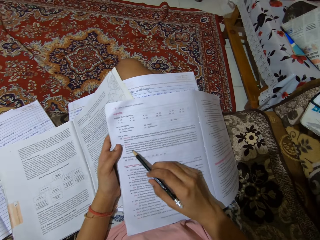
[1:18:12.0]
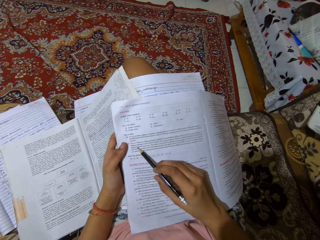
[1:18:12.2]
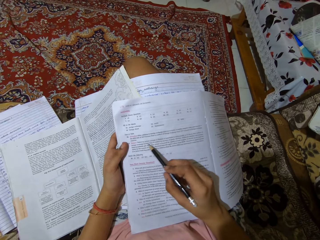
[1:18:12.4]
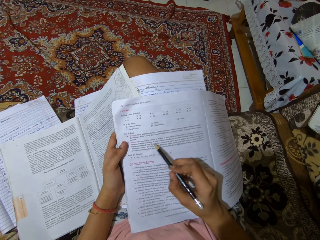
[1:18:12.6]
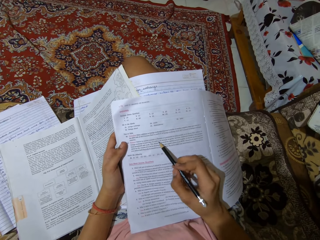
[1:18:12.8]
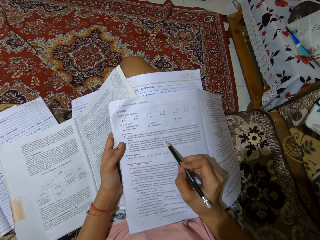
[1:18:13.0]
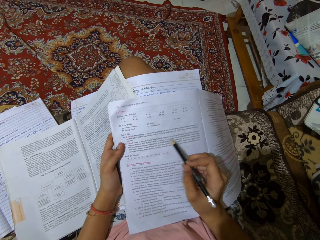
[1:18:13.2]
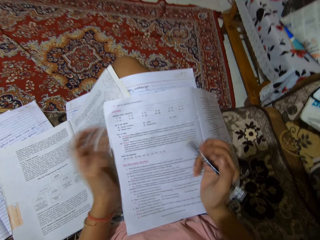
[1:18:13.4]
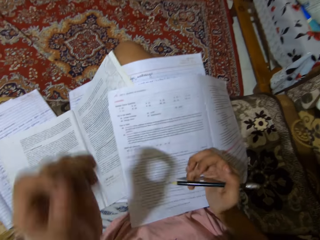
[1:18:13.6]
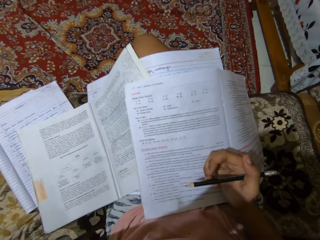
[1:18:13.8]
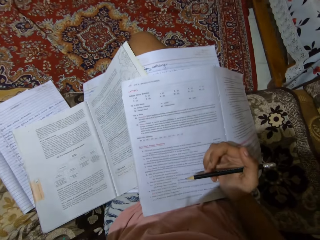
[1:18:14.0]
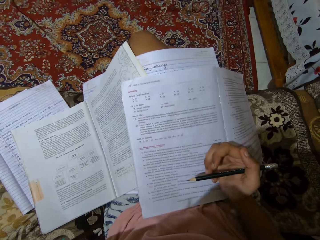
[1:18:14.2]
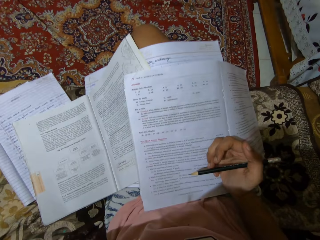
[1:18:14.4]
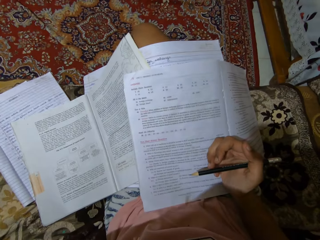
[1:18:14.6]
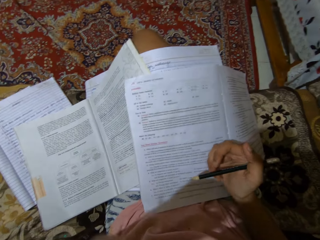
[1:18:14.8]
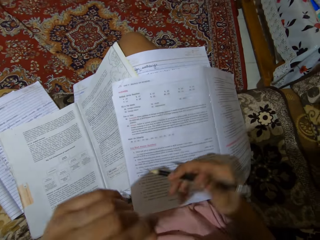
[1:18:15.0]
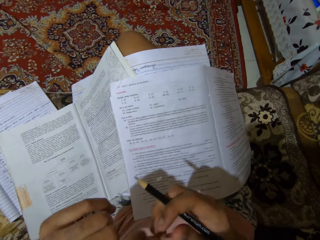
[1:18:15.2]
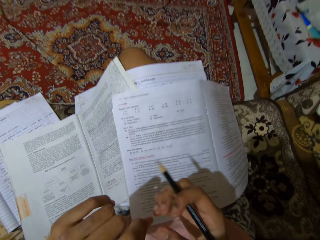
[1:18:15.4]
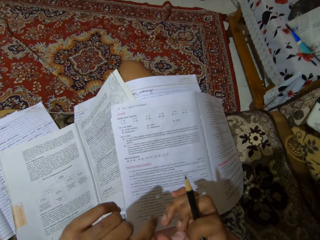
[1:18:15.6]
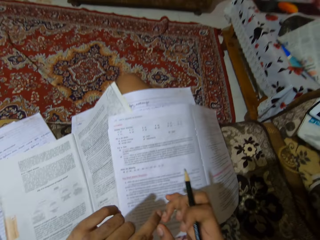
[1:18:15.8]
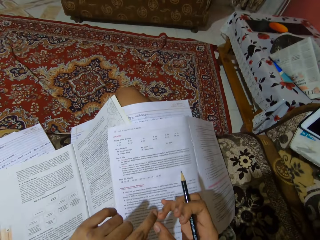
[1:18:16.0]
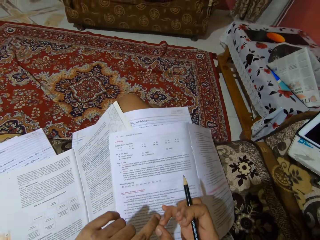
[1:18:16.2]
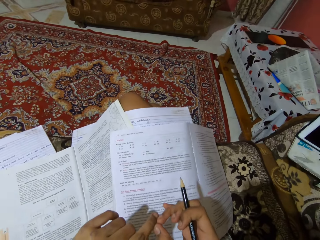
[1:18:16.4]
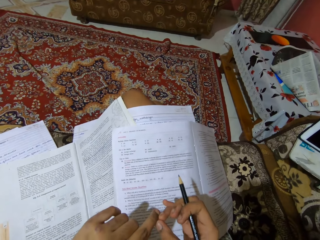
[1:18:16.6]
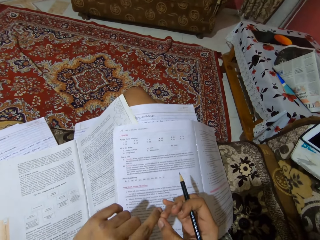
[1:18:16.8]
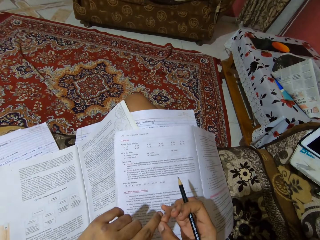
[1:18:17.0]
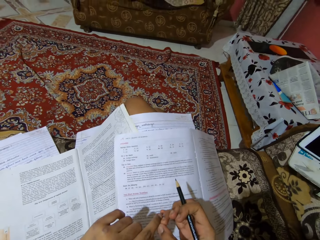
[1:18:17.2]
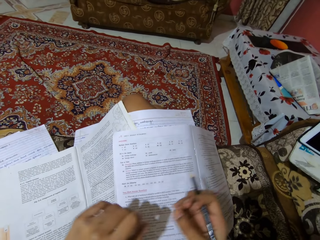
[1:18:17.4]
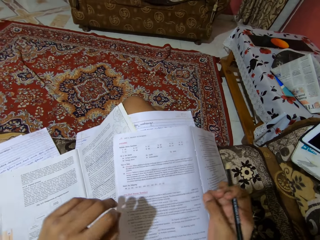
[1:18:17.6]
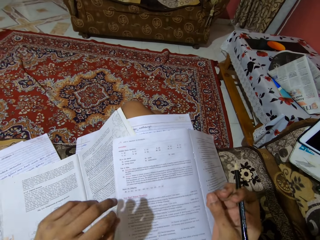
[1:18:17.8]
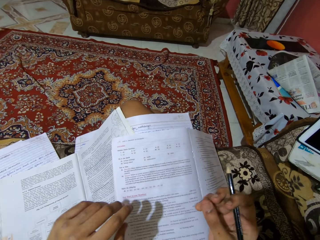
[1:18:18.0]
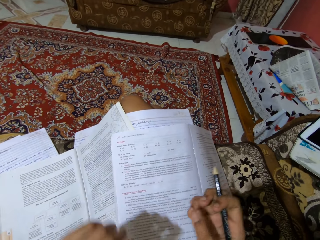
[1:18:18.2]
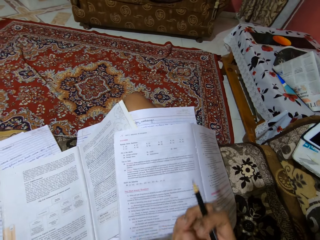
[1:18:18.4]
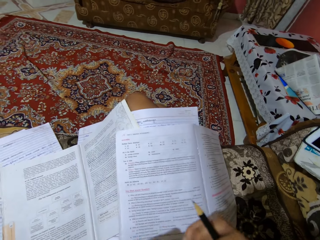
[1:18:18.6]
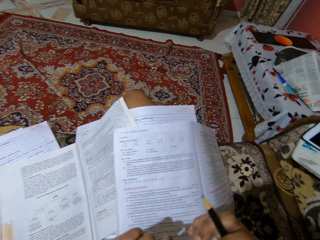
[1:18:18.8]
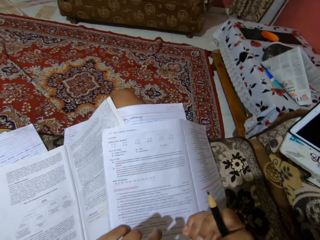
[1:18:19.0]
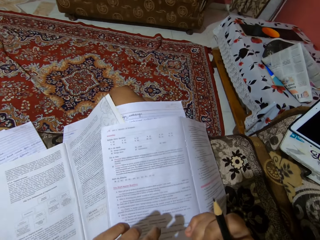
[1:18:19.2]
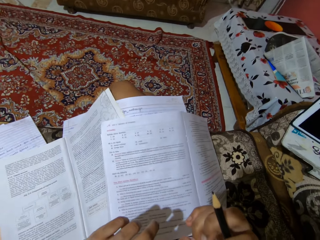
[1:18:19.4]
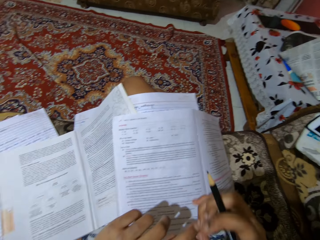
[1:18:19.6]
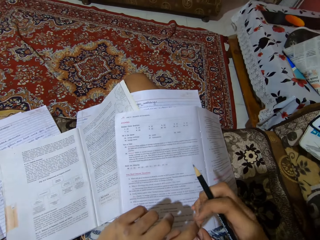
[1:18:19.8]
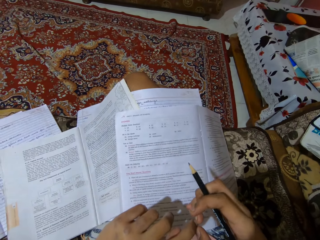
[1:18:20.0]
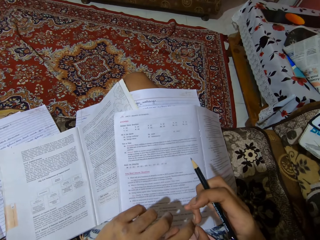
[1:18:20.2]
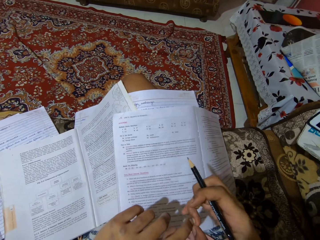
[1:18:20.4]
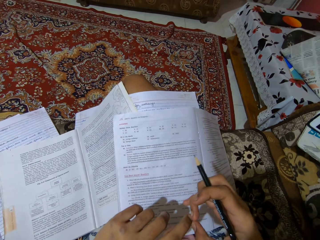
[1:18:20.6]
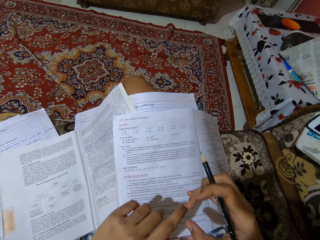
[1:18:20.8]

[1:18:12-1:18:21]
The camera wearer lifts the hand, drops the hands, and examines the nails.

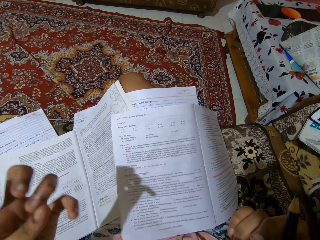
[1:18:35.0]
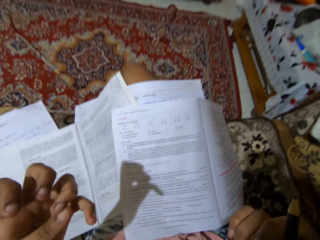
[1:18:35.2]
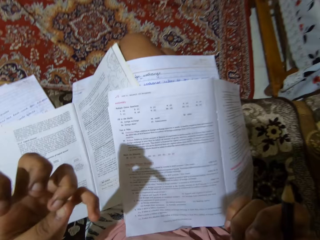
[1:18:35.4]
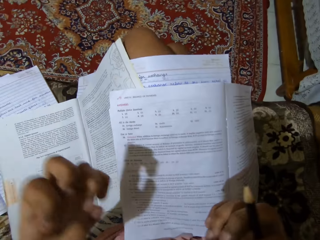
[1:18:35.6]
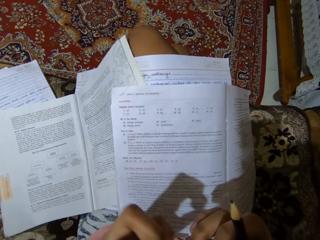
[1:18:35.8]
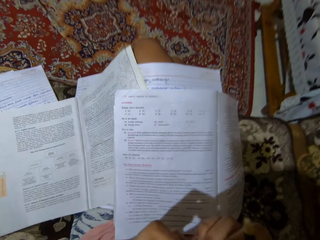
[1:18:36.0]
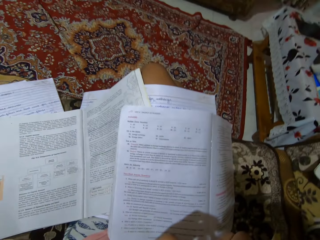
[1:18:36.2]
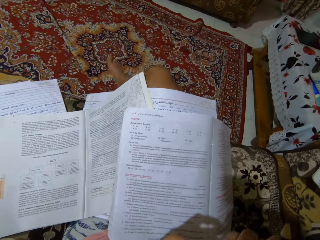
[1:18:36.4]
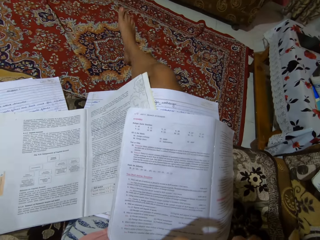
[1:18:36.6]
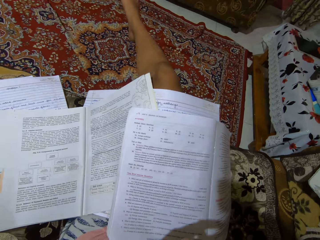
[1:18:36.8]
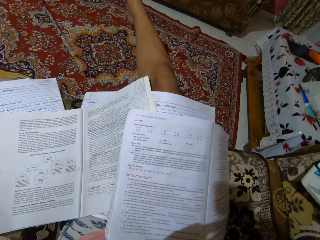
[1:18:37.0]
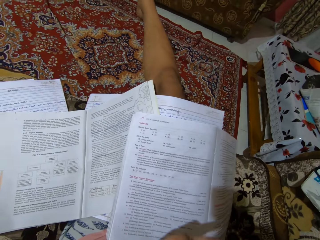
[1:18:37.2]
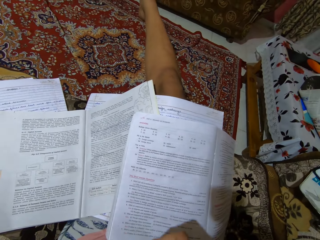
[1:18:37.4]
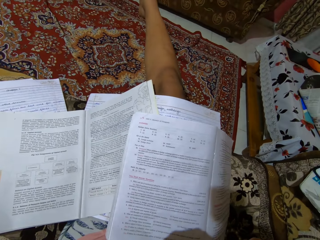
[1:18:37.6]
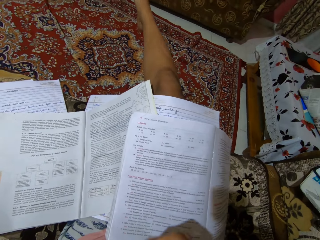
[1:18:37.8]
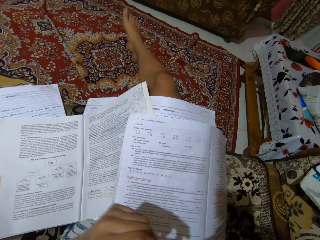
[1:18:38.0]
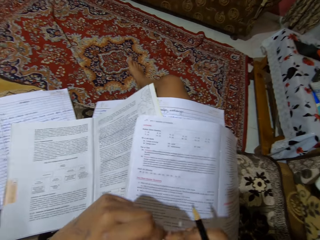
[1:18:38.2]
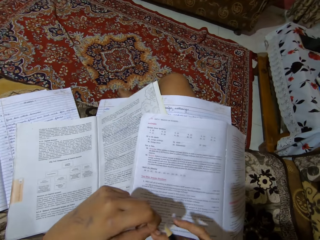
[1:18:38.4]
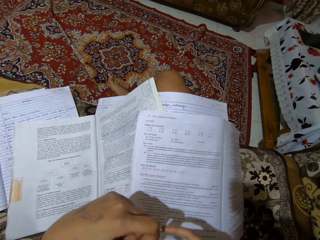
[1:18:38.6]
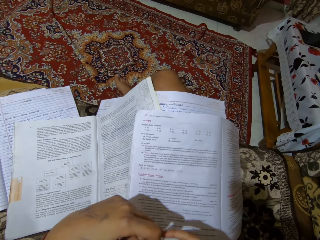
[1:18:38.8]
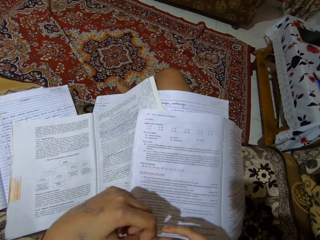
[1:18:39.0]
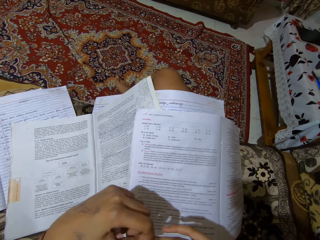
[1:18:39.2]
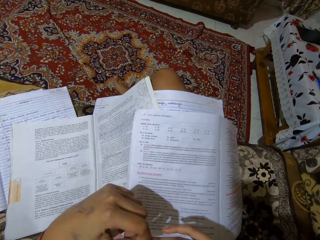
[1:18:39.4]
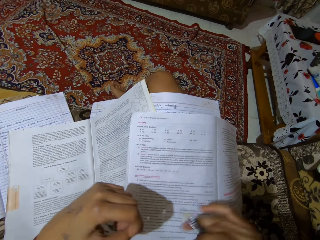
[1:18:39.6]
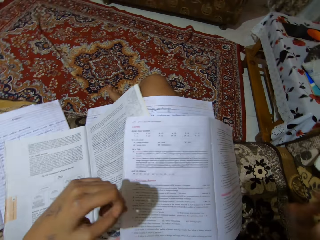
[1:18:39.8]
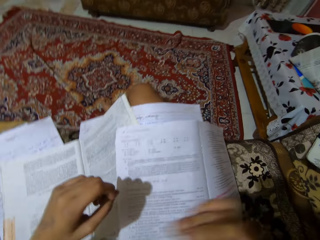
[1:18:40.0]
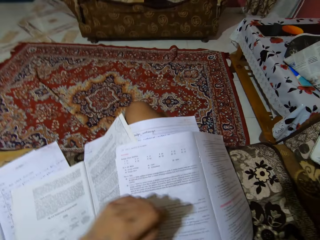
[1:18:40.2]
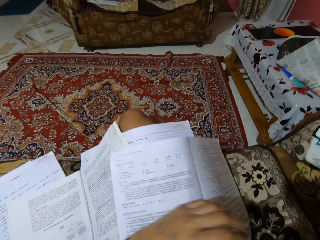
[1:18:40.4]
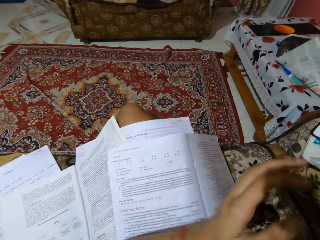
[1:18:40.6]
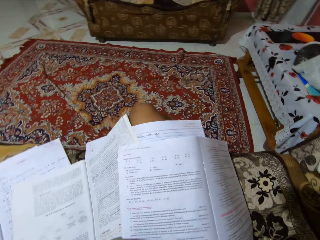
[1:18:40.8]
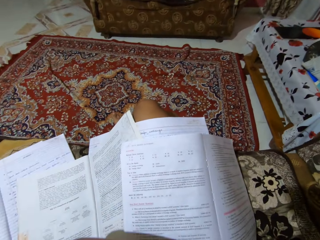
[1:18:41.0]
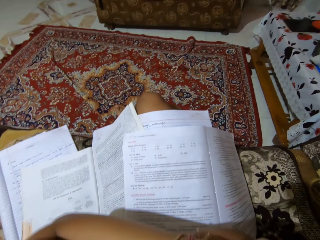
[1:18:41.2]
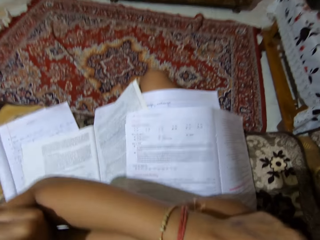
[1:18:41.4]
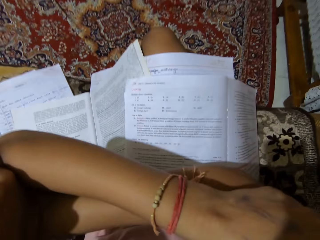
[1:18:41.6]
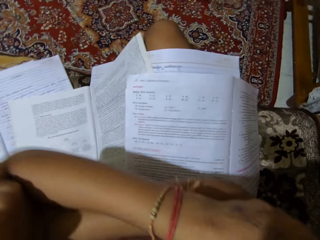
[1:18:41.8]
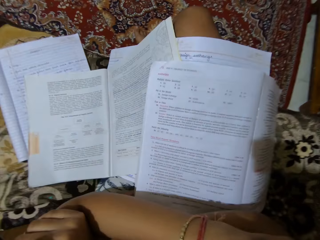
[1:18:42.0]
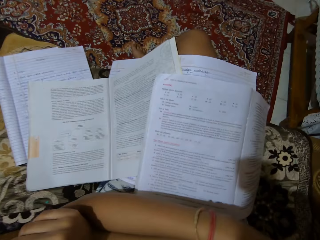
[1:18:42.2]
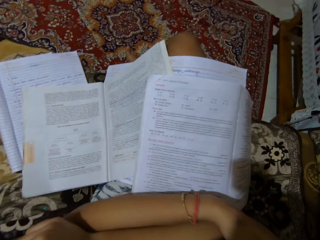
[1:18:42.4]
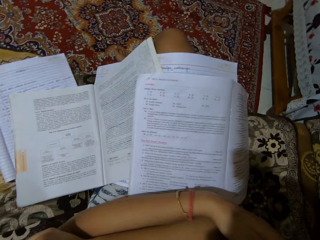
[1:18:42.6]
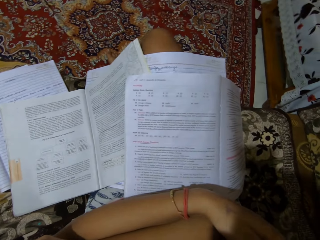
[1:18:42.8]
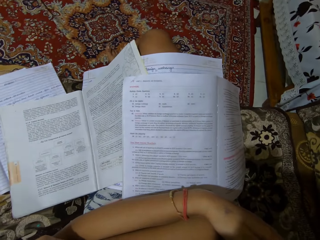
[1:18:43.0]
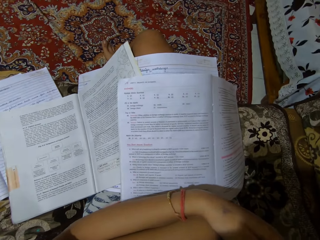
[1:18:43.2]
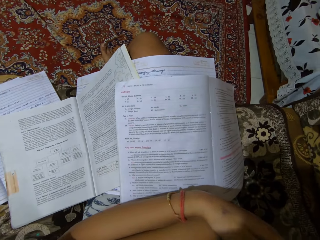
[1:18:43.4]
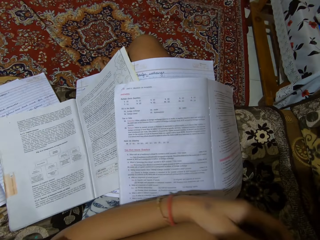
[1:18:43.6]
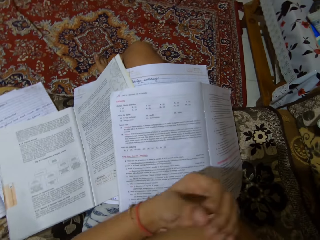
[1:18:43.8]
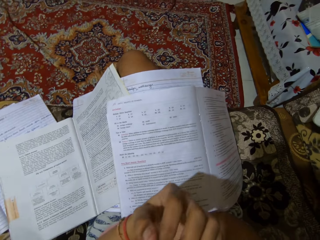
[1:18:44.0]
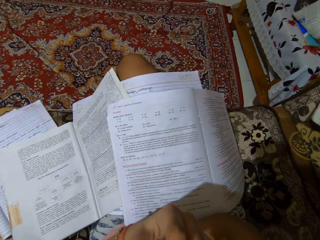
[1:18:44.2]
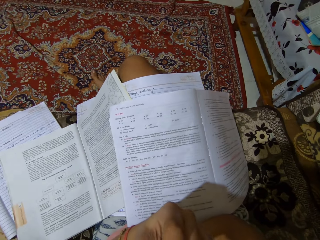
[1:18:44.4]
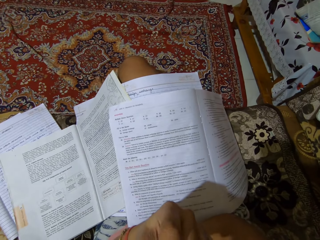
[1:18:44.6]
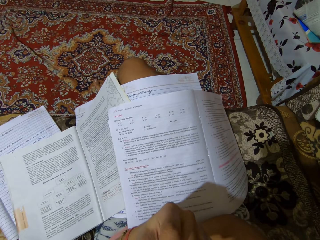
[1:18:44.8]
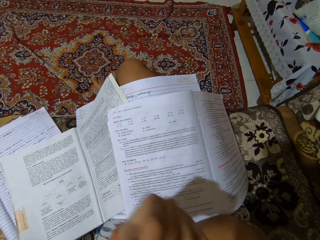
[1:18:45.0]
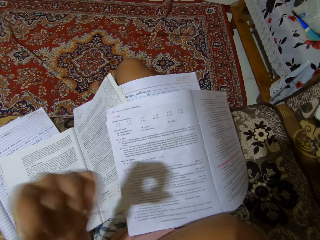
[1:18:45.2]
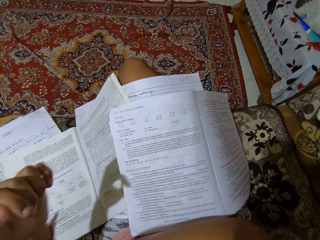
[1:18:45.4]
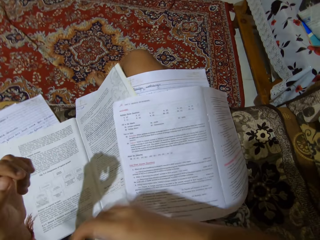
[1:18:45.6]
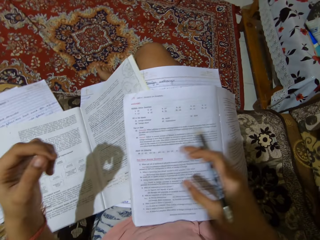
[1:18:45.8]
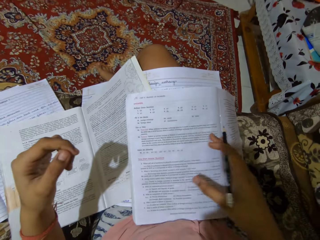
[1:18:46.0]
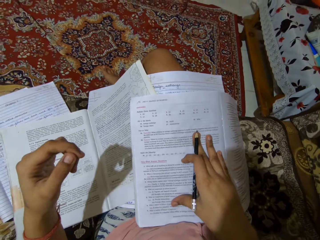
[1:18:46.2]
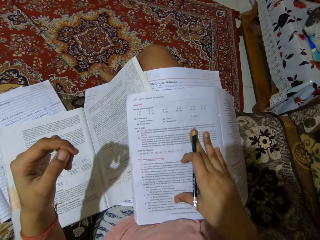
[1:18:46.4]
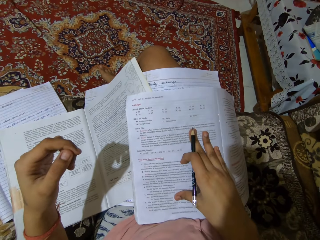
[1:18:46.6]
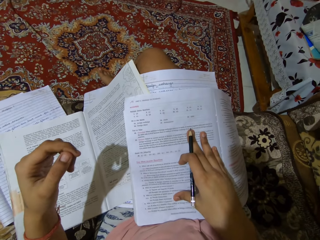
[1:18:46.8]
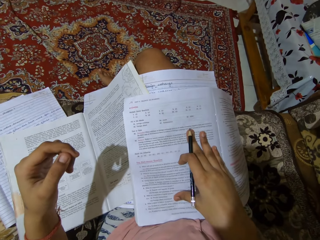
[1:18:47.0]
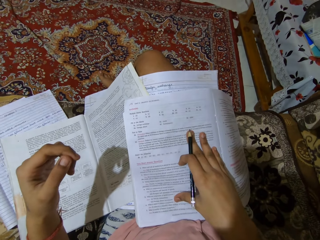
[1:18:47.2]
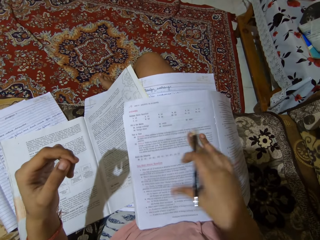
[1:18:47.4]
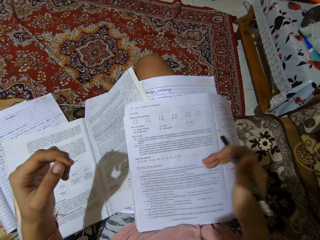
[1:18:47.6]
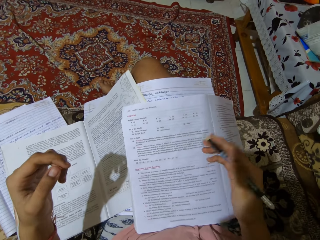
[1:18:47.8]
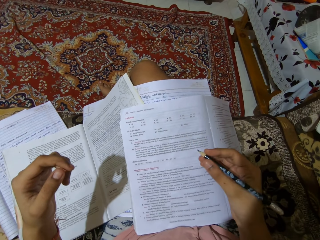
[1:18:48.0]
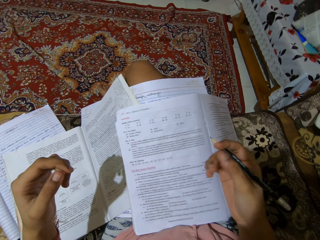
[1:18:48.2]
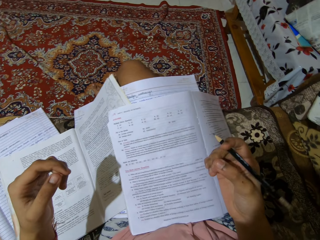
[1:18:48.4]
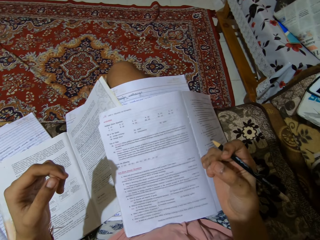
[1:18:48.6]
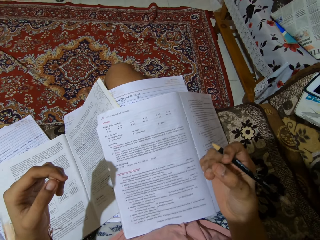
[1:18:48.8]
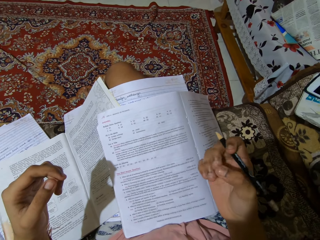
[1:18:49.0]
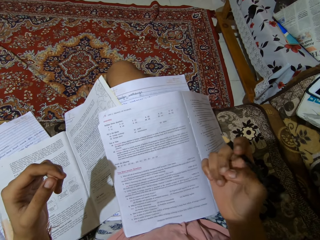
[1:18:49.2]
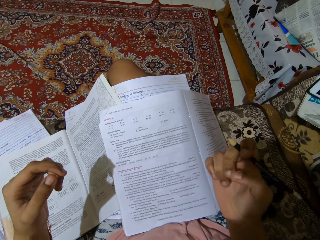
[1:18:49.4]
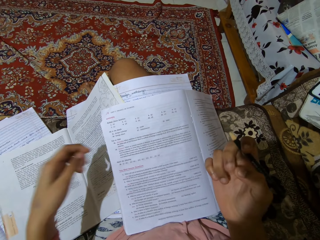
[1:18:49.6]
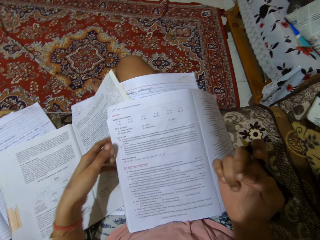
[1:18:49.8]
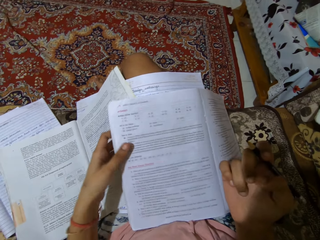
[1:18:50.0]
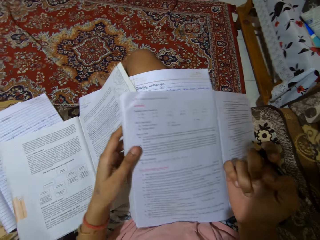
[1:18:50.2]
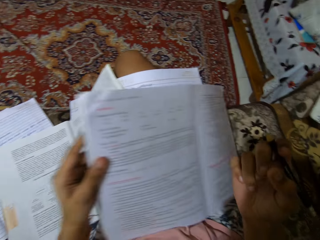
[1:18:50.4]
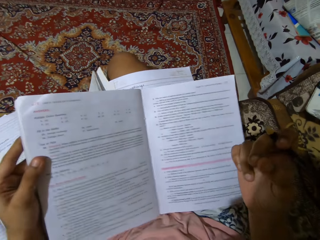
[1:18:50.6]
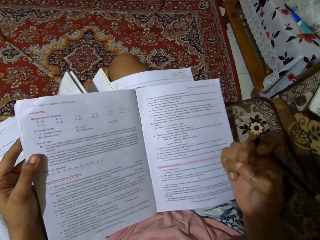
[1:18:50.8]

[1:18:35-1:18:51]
The camera wearer stretches her legs. She drops the hands. She reads the questions. She examines the fingertips. She moves the book.
